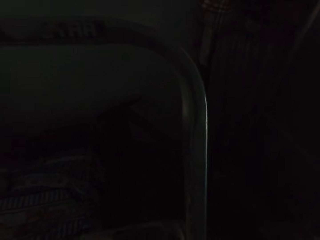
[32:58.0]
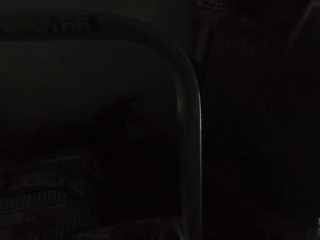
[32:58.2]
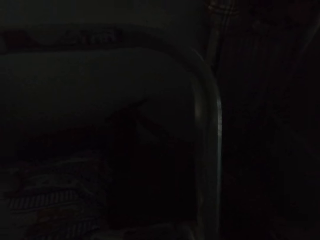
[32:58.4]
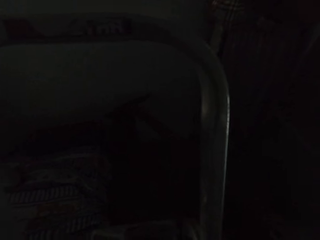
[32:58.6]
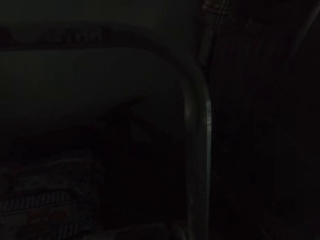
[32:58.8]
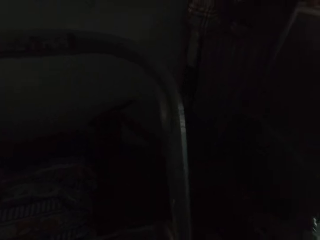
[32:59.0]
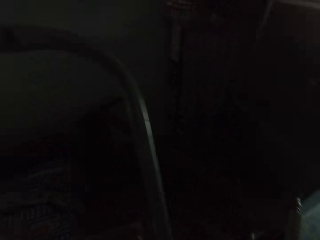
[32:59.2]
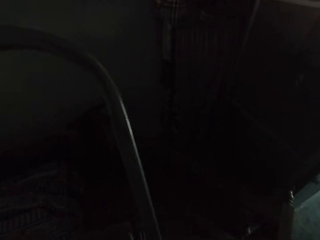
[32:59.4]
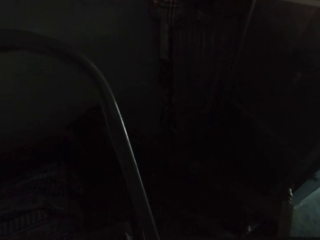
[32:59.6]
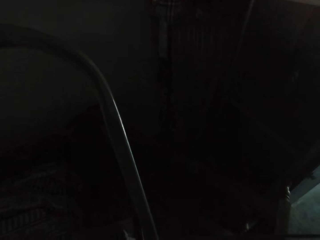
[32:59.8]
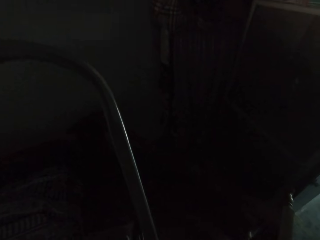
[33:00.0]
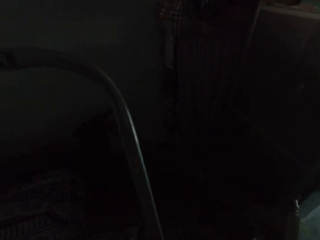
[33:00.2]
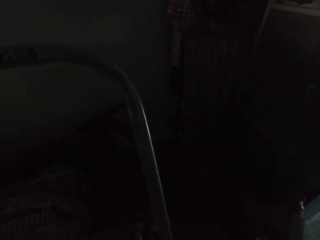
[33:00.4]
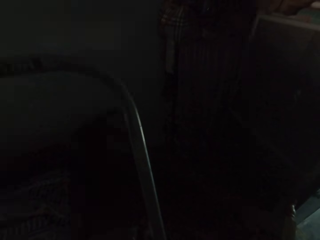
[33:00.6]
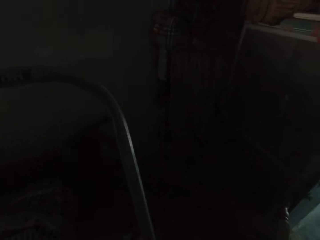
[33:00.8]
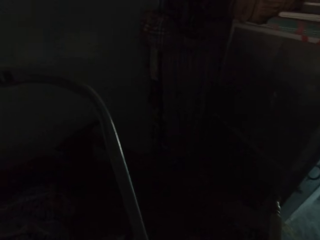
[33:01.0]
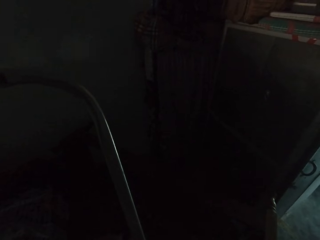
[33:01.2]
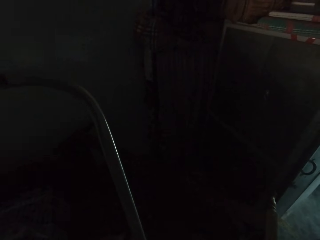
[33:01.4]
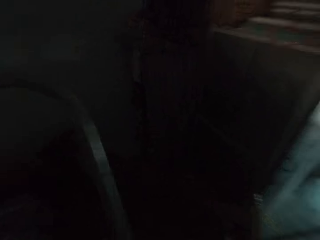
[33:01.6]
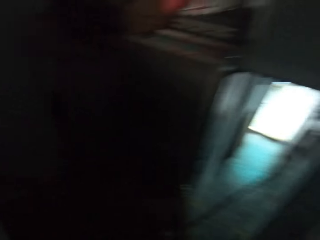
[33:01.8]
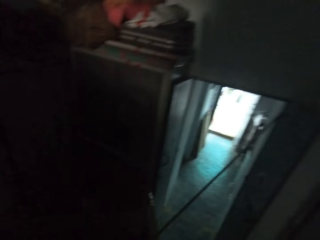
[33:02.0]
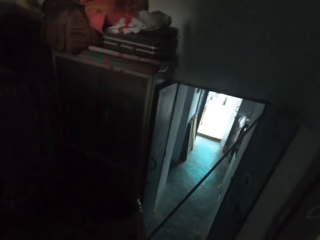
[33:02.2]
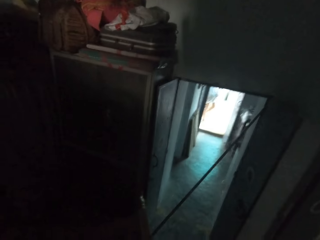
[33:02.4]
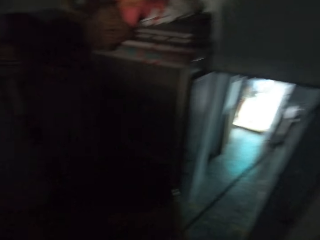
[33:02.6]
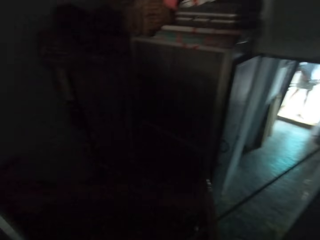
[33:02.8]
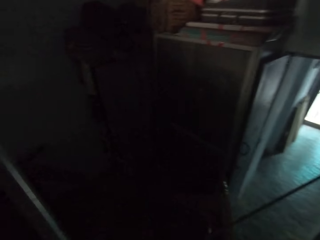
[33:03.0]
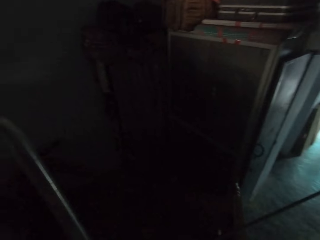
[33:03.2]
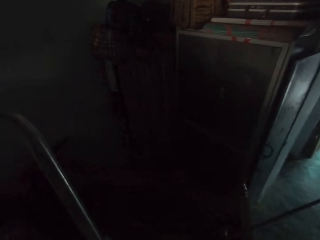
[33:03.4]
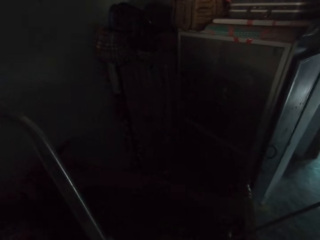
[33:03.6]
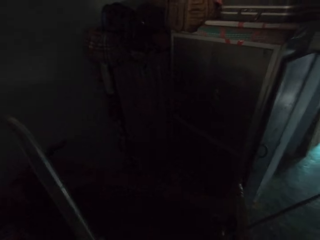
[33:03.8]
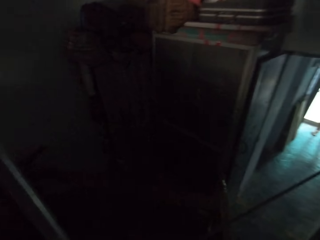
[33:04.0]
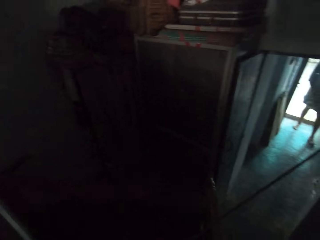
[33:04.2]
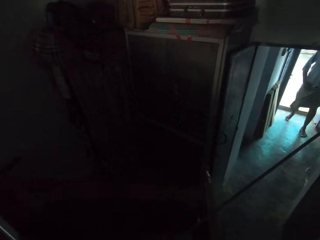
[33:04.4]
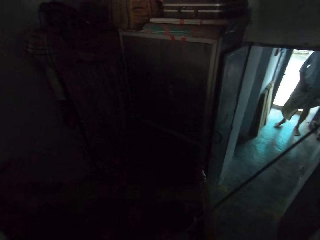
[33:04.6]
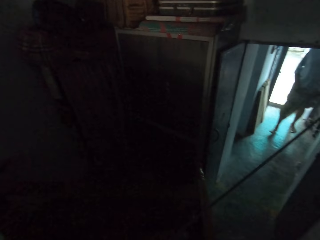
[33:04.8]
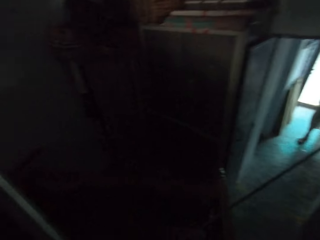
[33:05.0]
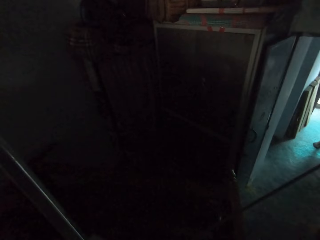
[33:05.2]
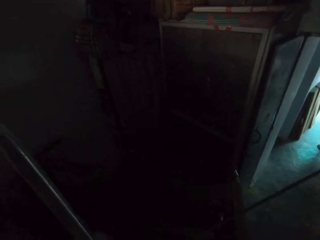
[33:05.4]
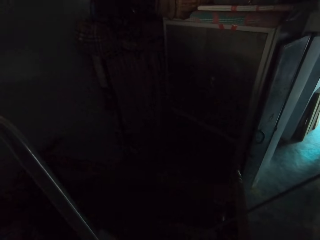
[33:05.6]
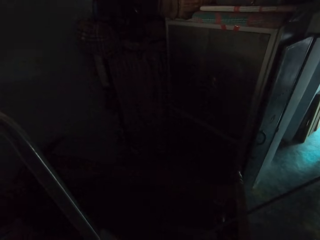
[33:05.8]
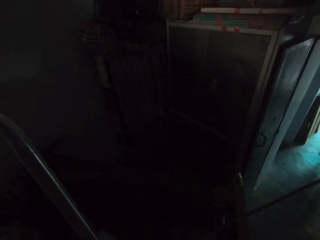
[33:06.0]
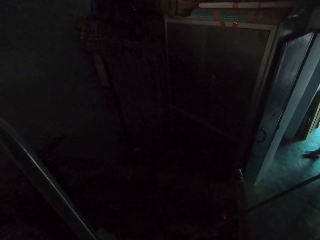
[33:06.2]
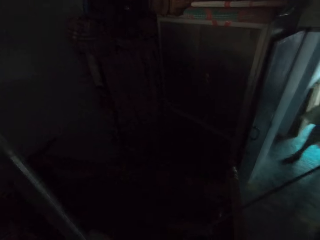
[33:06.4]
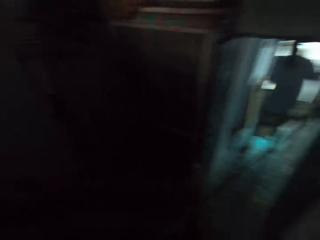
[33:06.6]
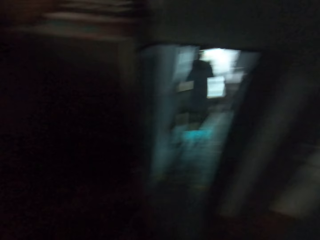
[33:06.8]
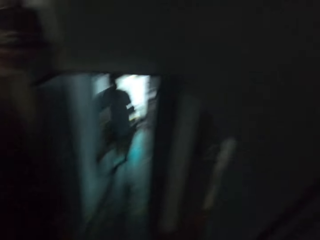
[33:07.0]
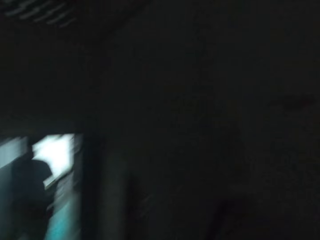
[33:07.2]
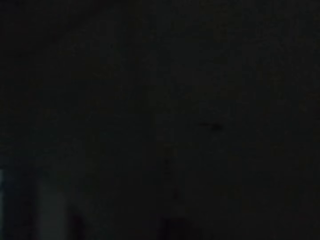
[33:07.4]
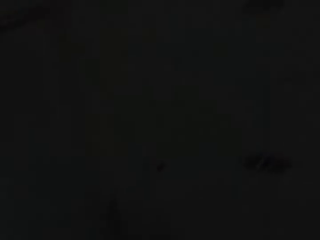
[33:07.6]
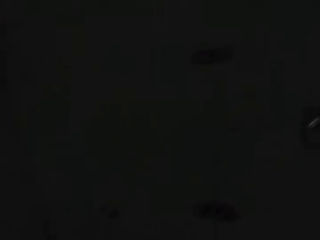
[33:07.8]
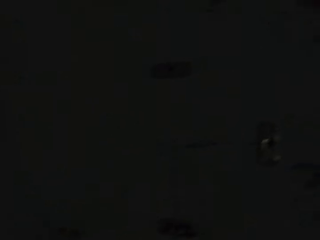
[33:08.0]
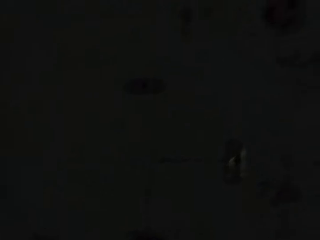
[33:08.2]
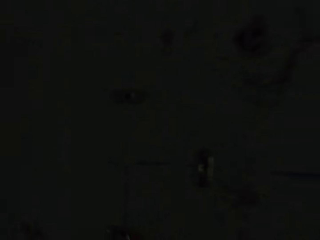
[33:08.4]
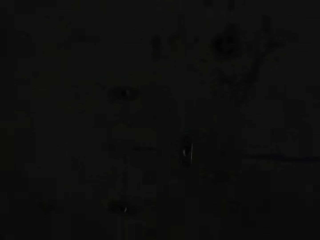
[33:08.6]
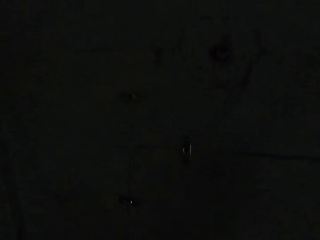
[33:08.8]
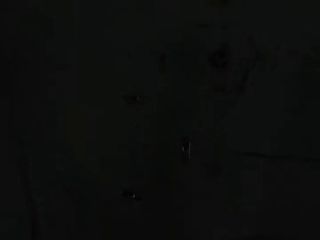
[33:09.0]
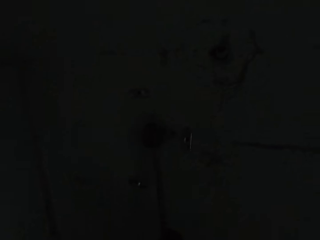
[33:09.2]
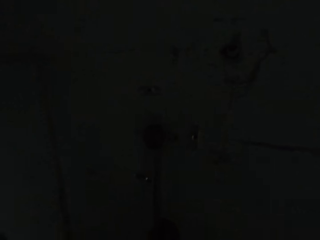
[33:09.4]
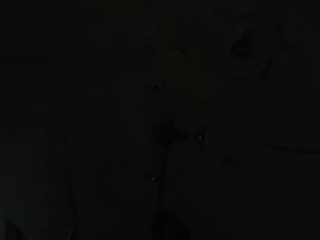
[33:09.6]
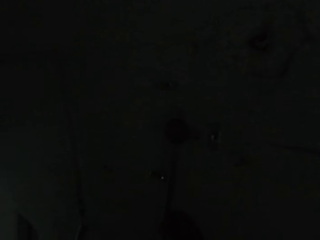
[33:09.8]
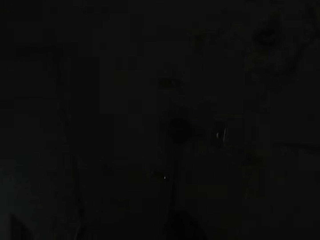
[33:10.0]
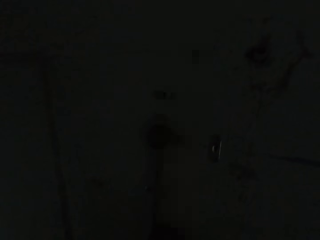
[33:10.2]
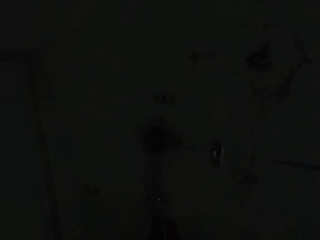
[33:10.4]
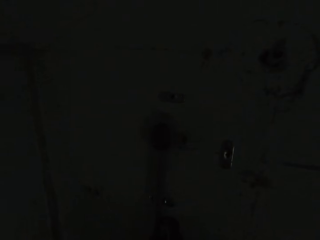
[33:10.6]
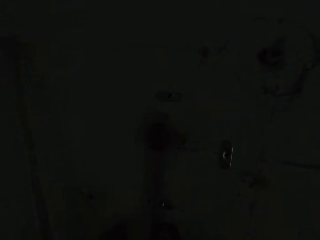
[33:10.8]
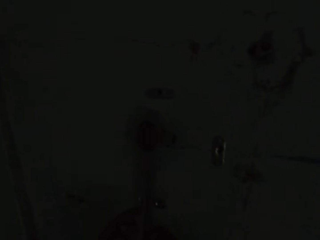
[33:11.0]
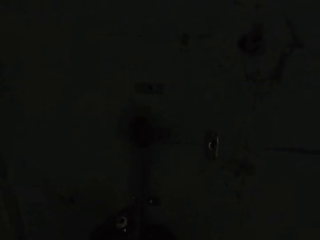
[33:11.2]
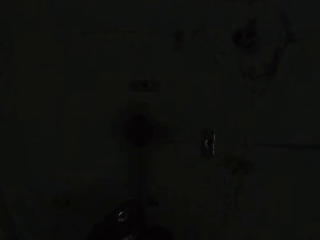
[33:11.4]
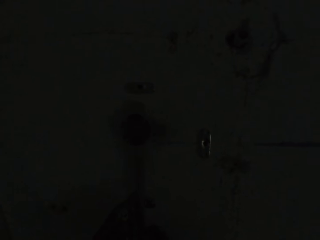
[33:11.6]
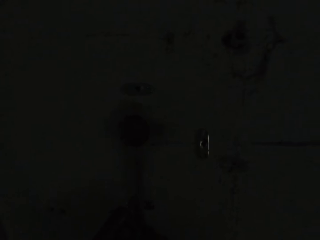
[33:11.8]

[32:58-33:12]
The camera wearer looks around. A man walks into the apartment. The man walks around. The camera wearer looks around. He places a pipe on hooks on the wall with his right hand. He fixes the hinge.

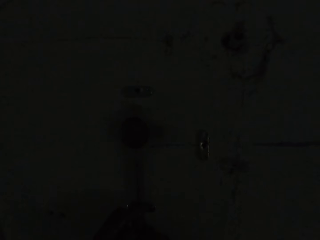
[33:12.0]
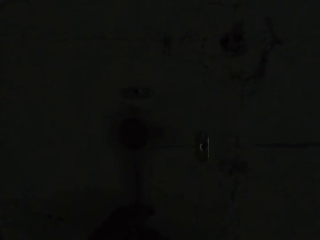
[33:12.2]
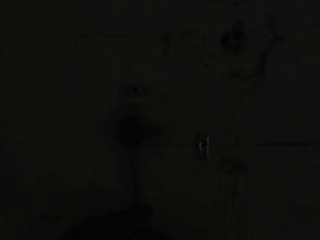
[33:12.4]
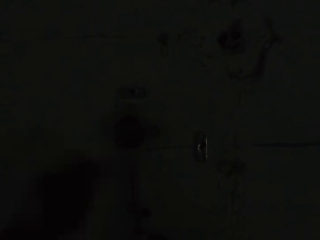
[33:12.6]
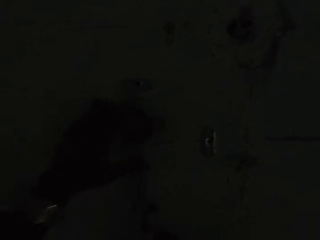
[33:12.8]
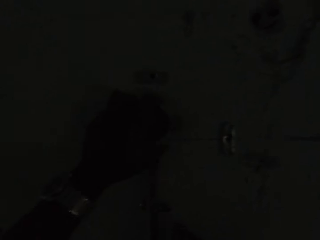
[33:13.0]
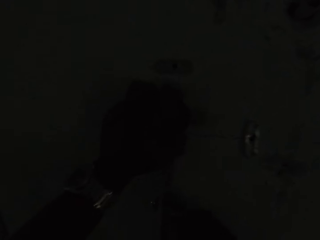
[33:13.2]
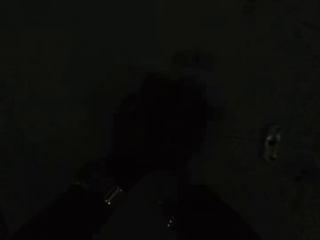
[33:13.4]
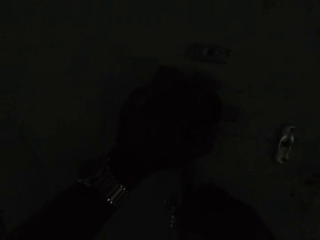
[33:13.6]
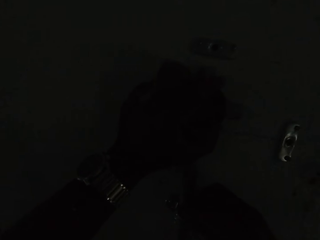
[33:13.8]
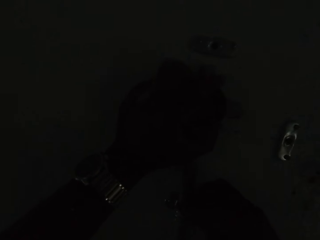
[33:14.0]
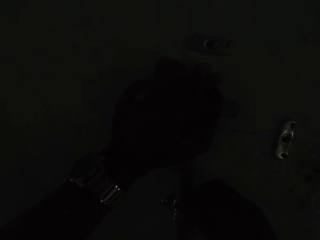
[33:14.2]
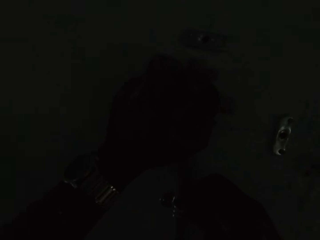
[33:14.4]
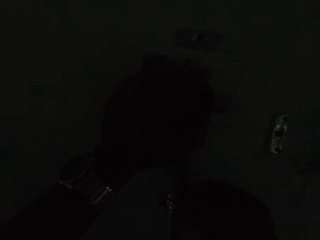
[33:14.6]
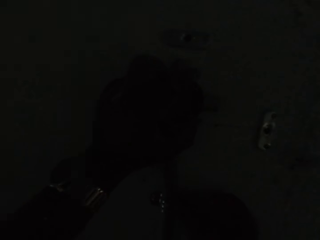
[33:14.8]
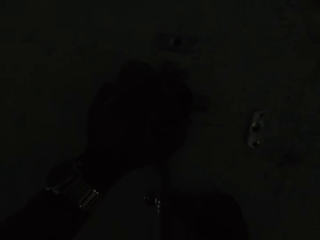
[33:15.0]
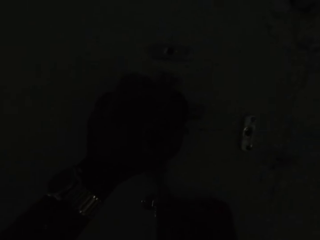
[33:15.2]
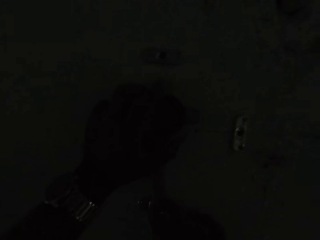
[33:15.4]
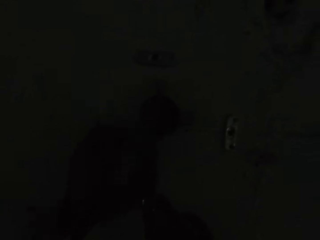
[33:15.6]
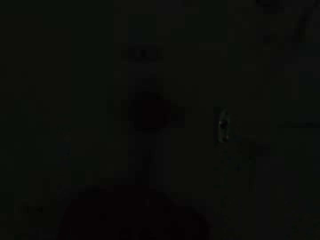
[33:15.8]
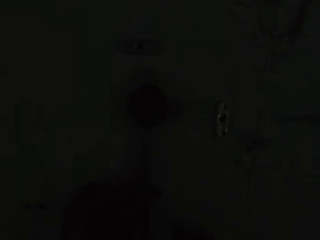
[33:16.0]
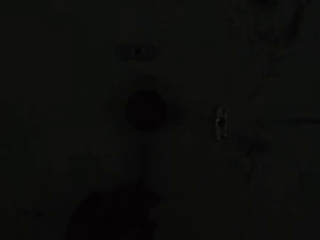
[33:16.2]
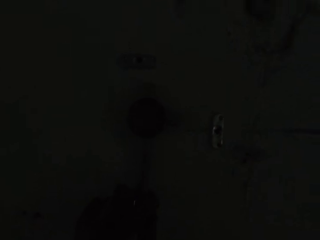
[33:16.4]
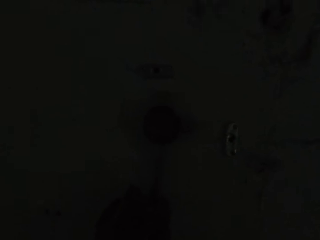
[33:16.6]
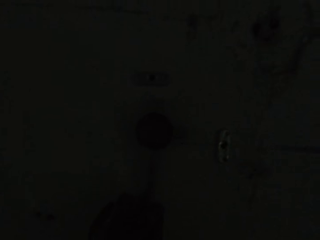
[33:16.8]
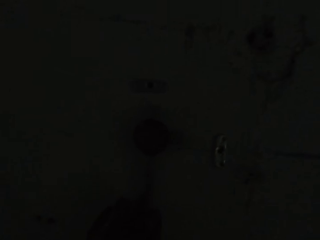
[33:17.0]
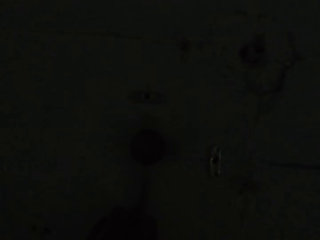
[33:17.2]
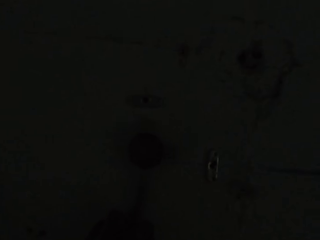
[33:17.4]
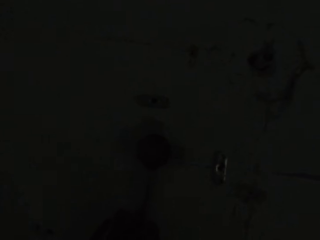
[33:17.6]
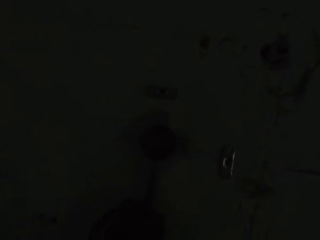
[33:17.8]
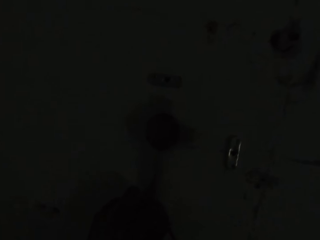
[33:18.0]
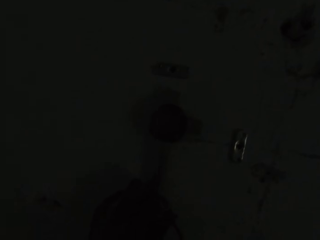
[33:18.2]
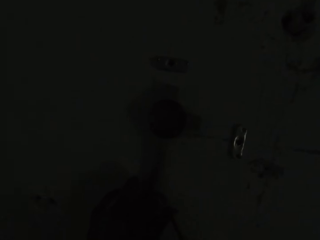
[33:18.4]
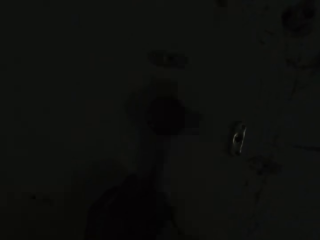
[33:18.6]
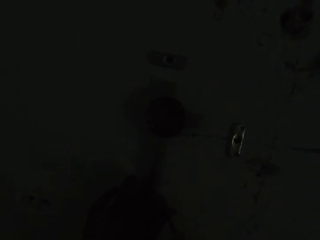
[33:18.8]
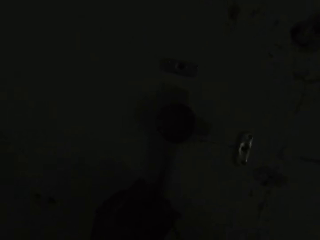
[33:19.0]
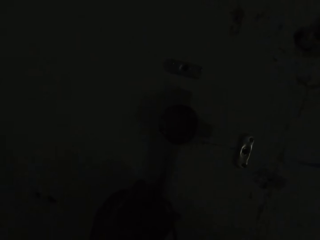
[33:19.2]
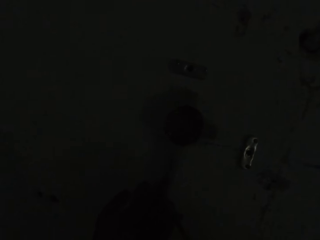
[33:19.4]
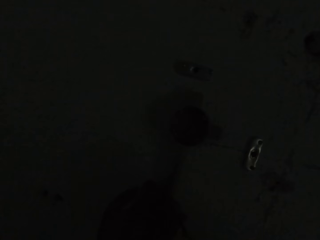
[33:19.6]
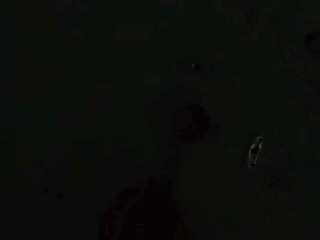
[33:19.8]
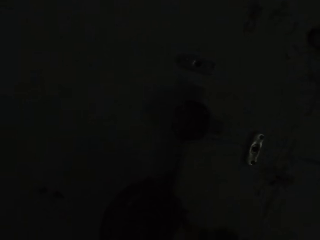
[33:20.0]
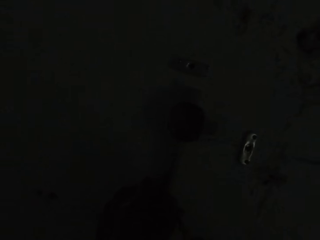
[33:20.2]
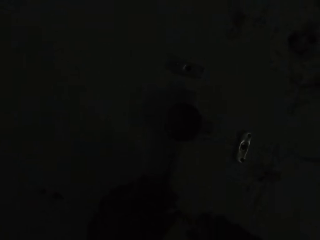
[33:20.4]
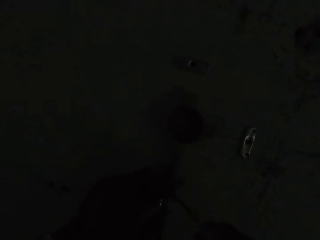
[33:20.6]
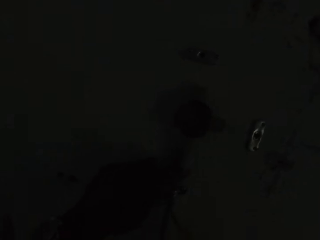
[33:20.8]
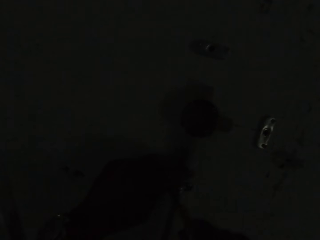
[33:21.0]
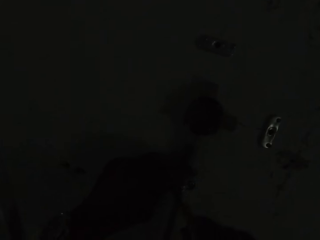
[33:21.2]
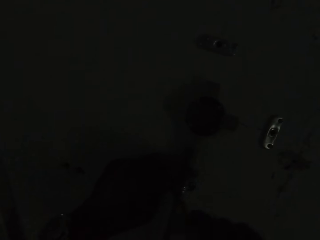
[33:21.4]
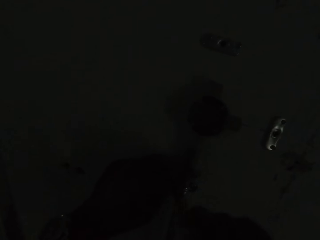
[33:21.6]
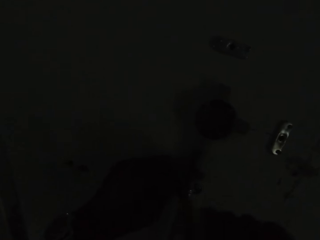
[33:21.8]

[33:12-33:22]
The camera wearer passes a clip from his left hand to his right hand. He holds the pipe on the wall with his left hand. He places the clip on the pipe on the wall with his right hand. He holds the pipe on the wall with his left hand. He screws the clip on the pipe to the wall with a screwdriver in his right hand.
